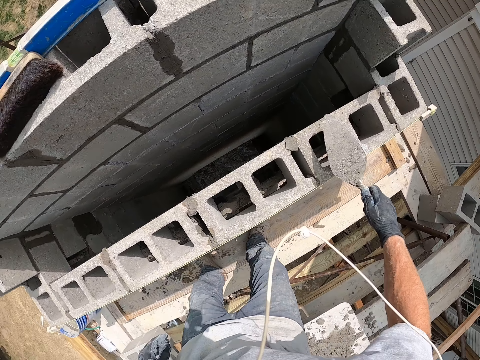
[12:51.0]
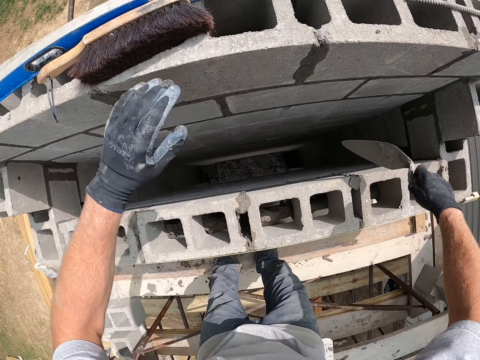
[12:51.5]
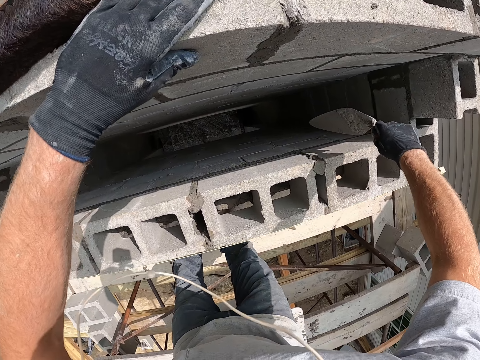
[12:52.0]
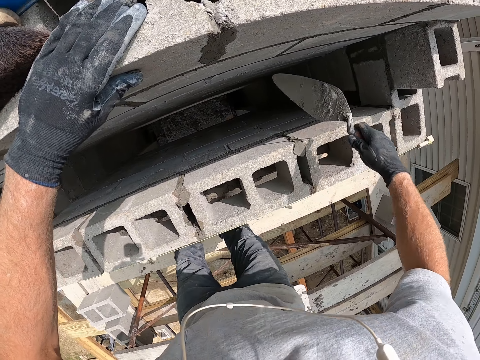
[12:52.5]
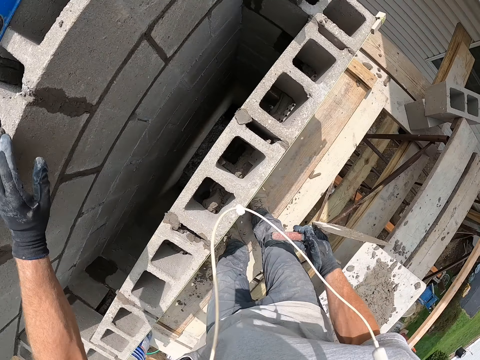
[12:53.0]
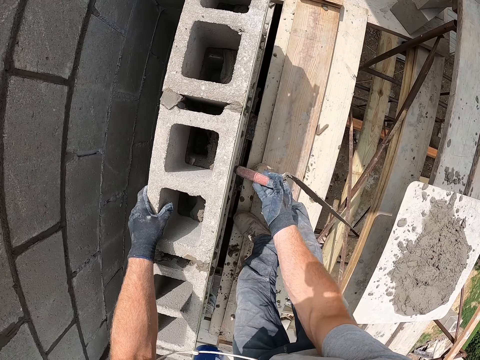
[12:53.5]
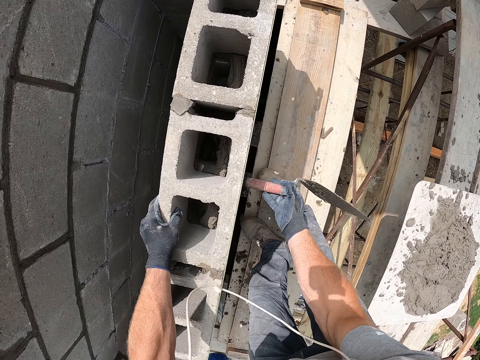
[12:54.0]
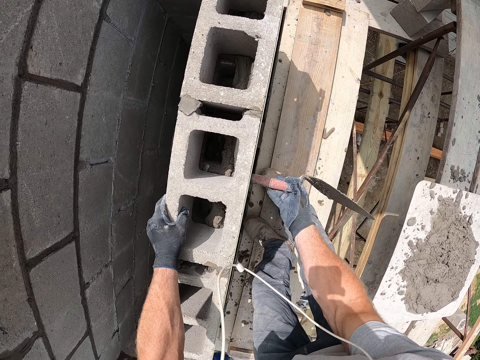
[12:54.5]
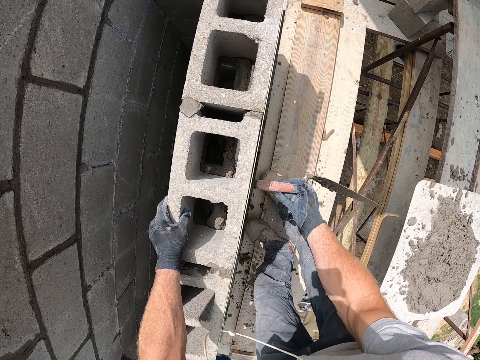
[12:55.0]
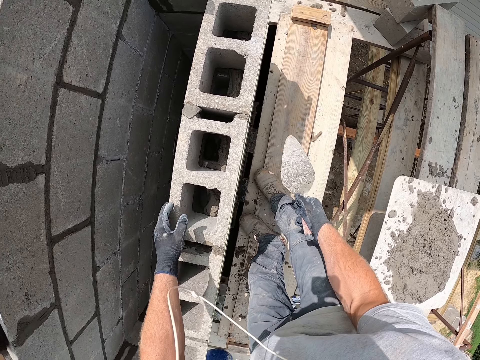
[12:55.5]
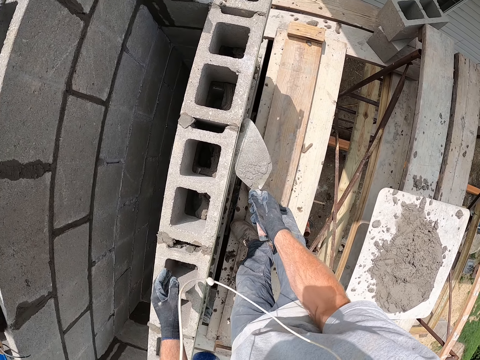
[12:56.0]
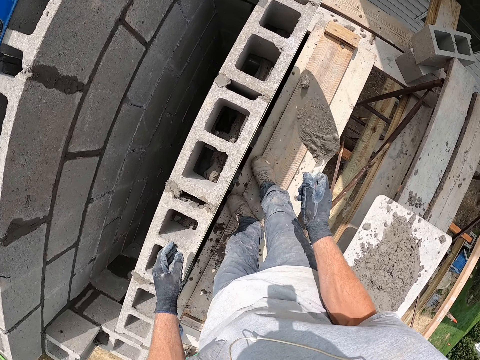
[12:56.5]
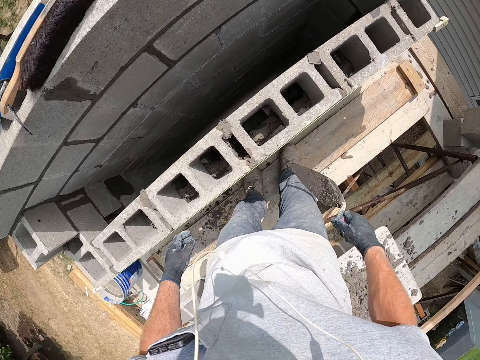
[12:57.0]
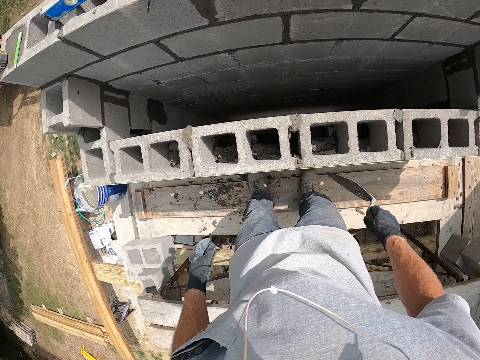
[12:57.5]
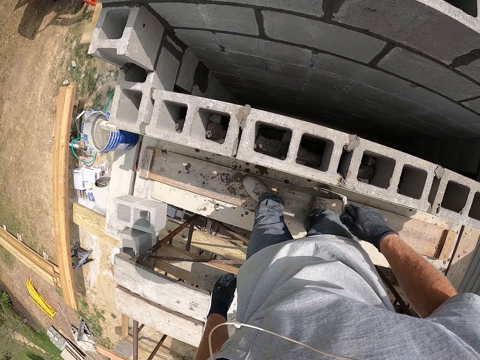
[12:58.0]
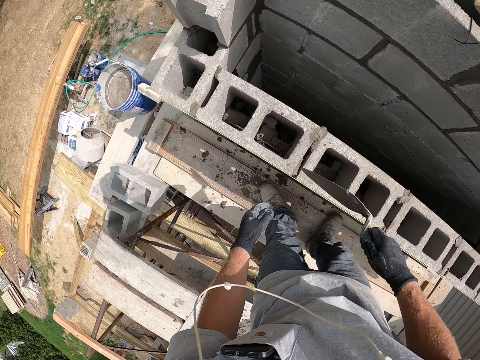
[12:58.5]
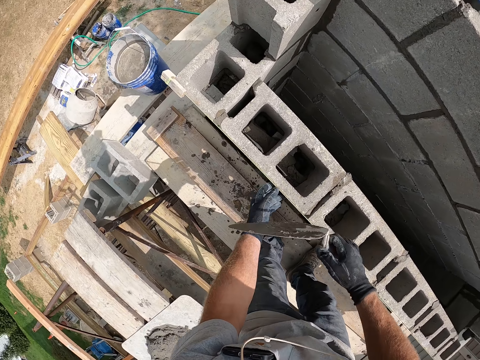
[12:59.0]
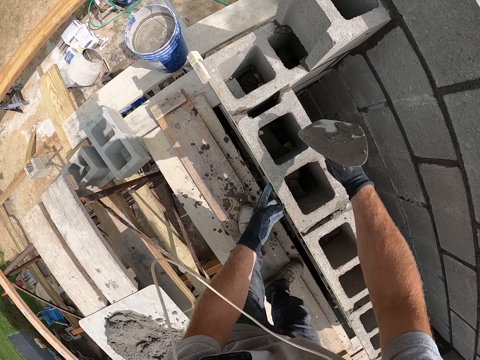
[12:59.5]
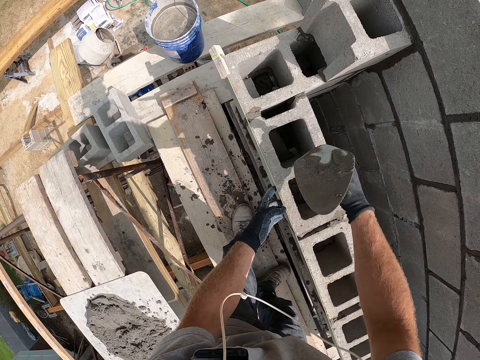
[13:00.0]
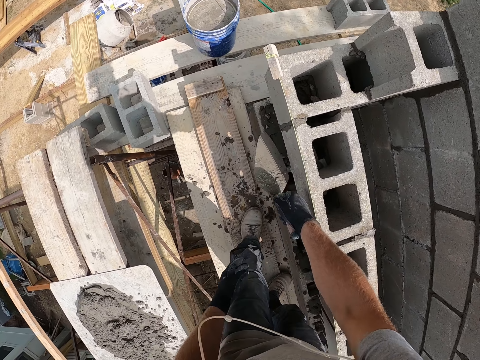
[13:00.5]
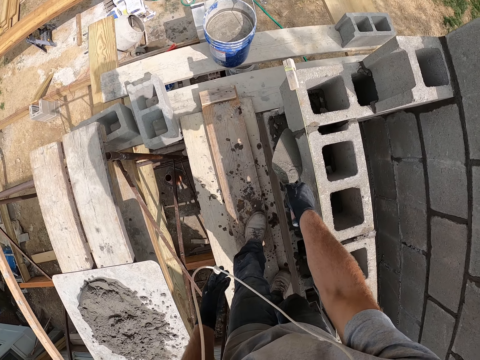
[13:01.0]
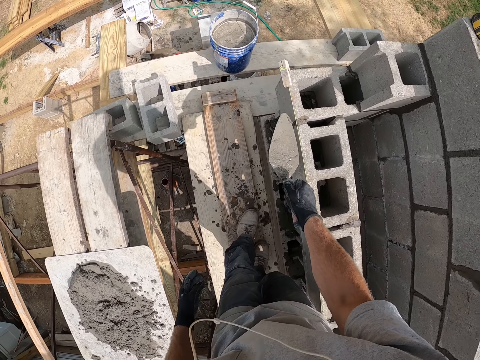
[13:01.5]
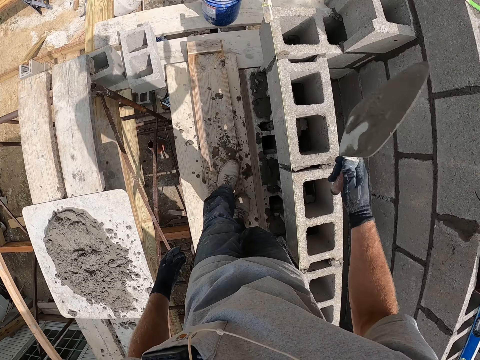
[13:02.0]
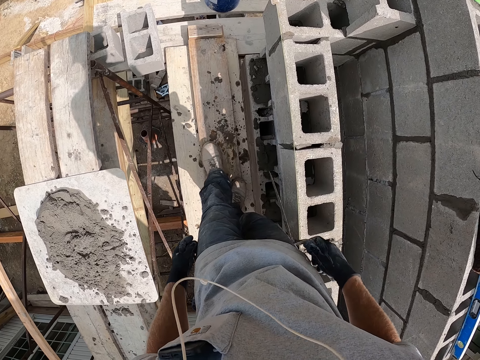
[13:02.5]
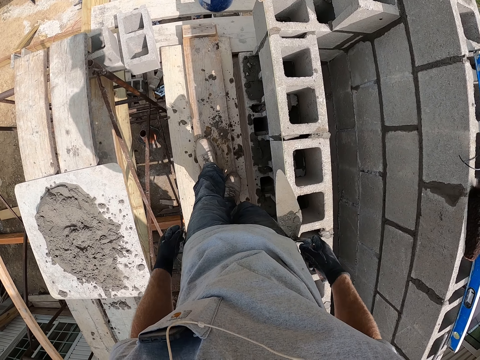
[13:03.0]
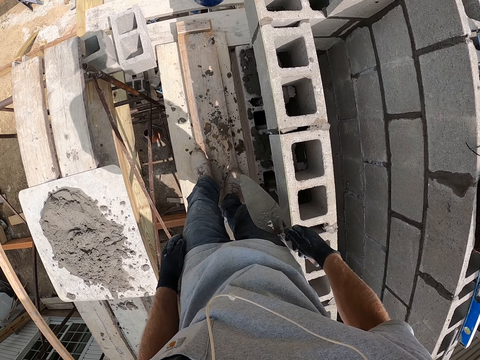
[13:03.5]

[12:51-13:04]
The camera wearer smears concrete with a trowel. They put a hand on concrete blocks. They adjust the brick with the trowel. They put a hand on the concrete blocks again. They hit a concrete block with the trowel. They scoop the cement mortar from the brick with the trowel. They drop the cement mortar on the brick. They adjust the brick with the trowel. They smear concrete with the trowel. They put a hand on the concrete block. They hit the concrete block with the trowel. They scoop the cement mortar from the brick with the trowel. They drop the cement mortar on the brick with the trowel.

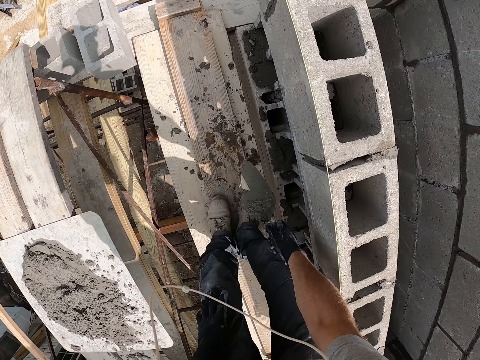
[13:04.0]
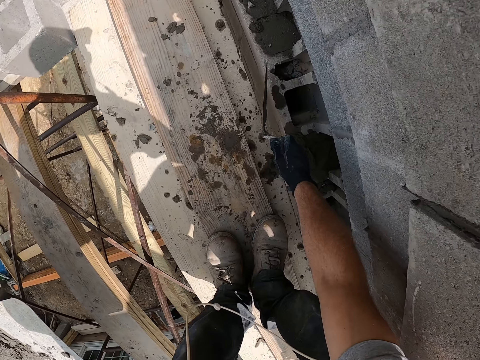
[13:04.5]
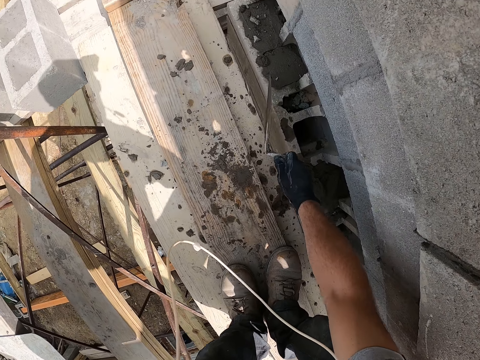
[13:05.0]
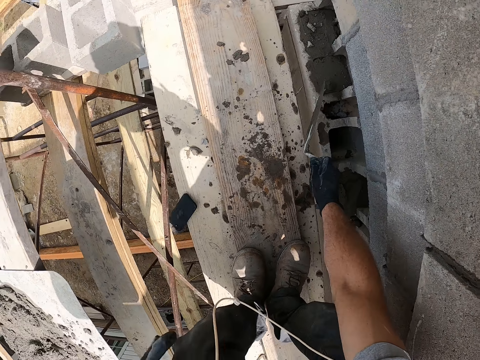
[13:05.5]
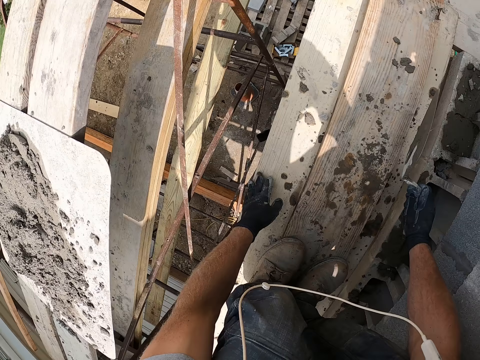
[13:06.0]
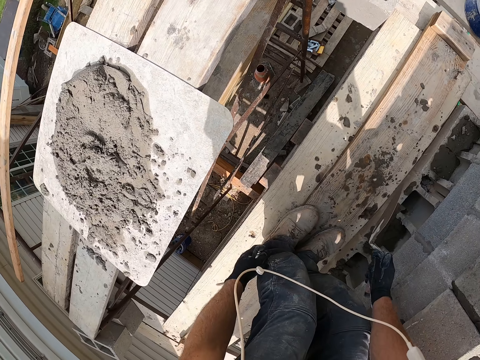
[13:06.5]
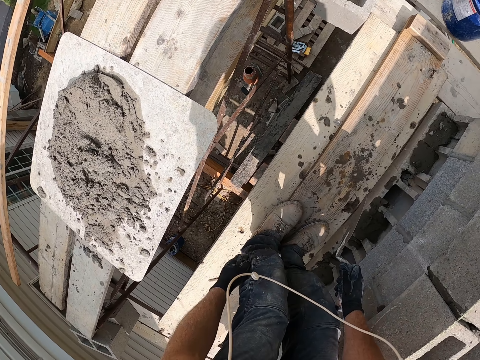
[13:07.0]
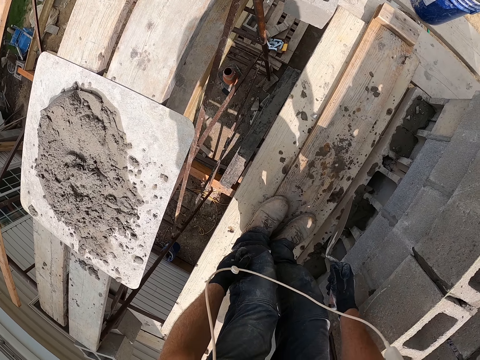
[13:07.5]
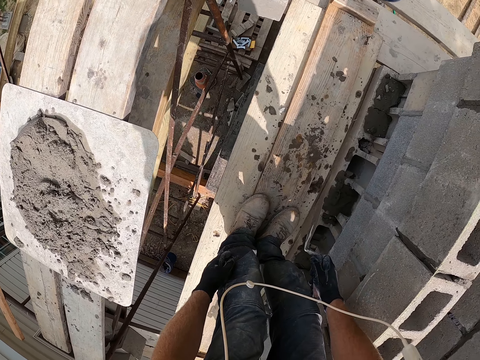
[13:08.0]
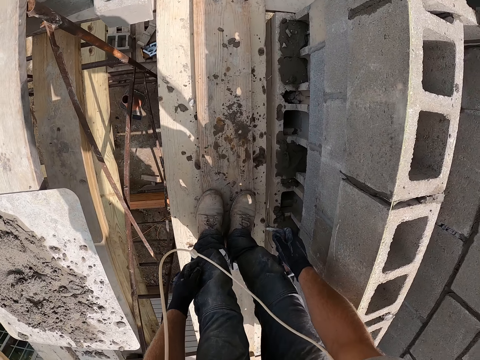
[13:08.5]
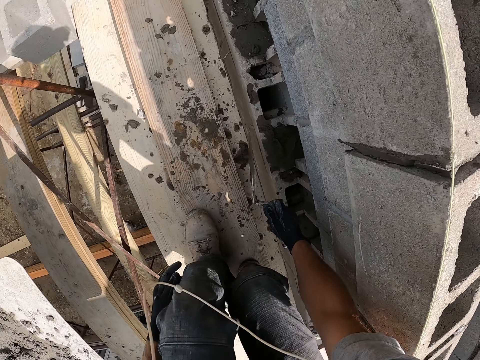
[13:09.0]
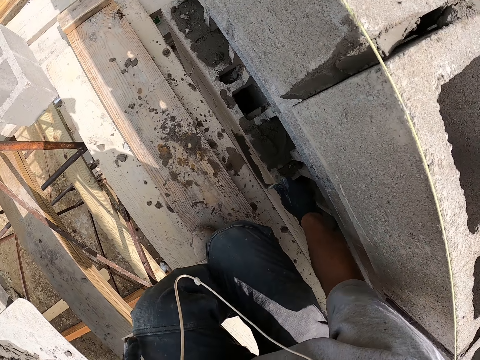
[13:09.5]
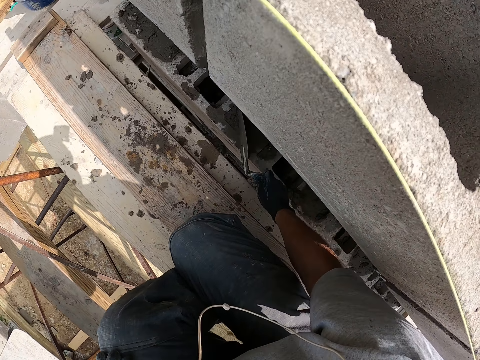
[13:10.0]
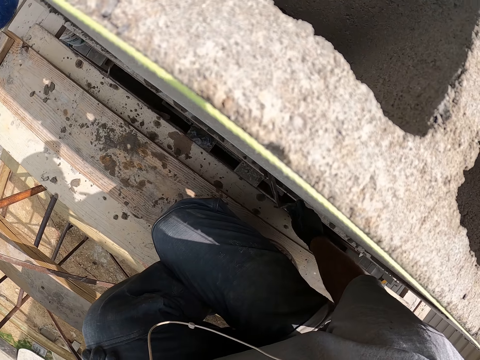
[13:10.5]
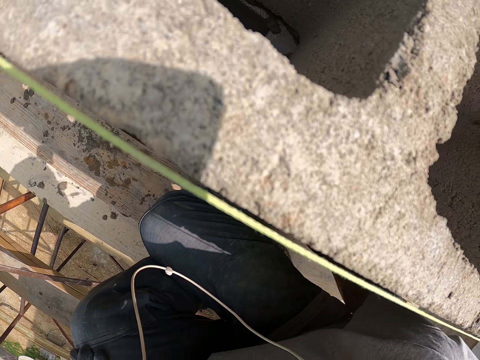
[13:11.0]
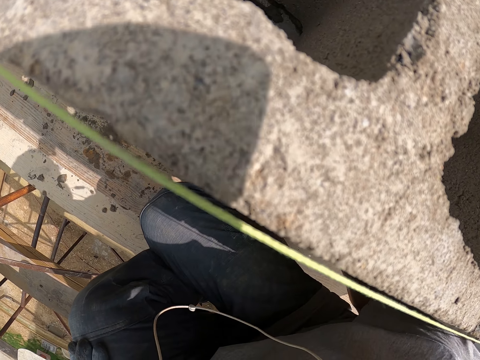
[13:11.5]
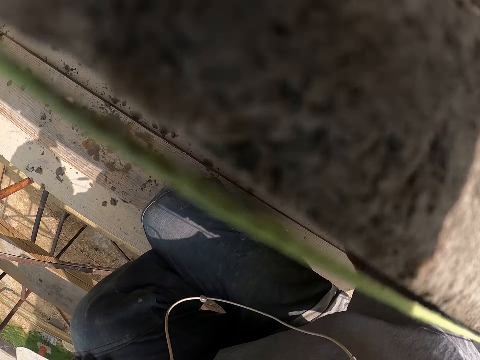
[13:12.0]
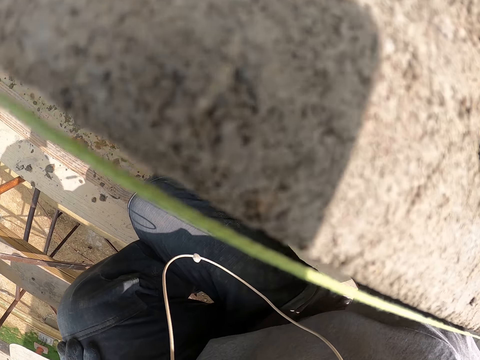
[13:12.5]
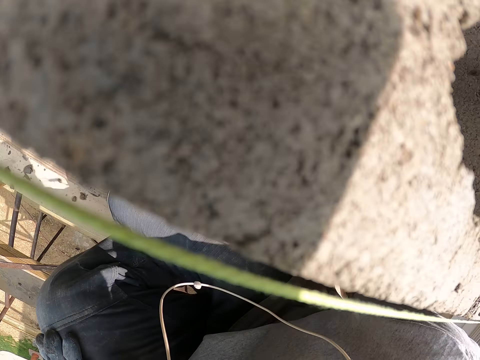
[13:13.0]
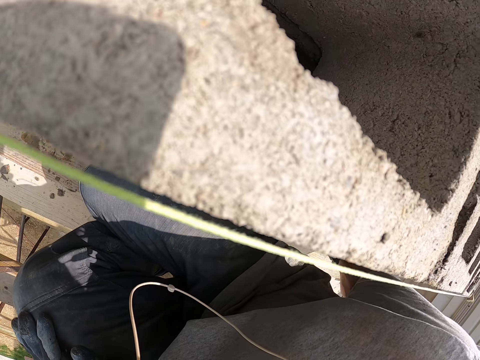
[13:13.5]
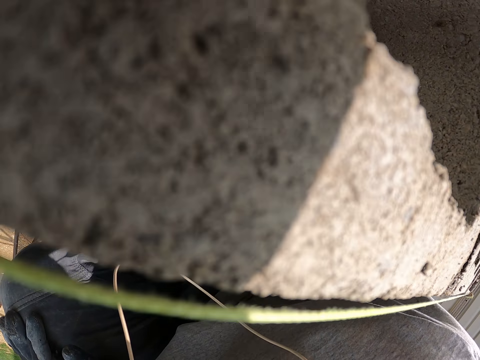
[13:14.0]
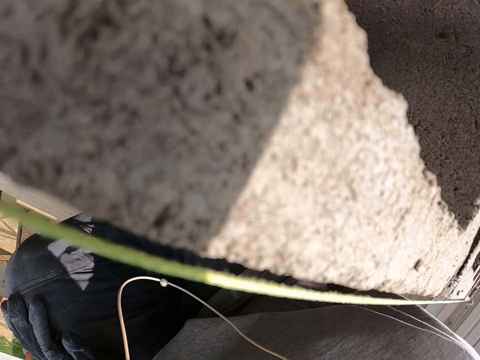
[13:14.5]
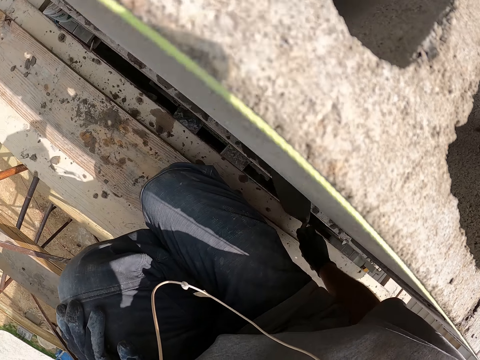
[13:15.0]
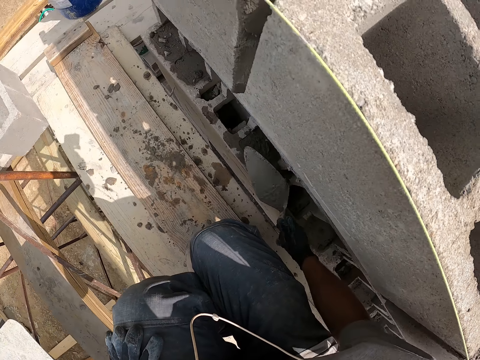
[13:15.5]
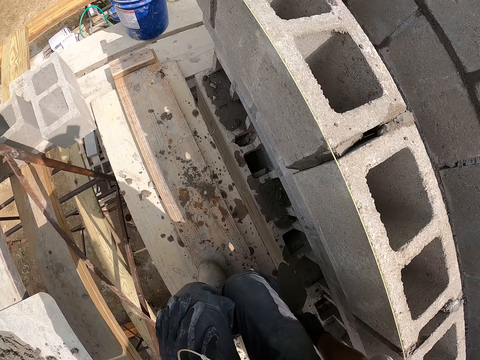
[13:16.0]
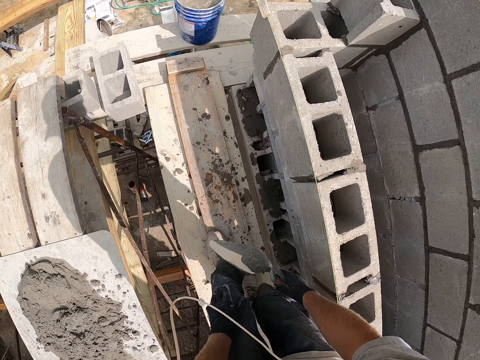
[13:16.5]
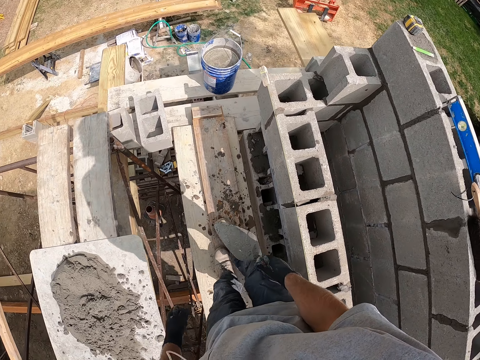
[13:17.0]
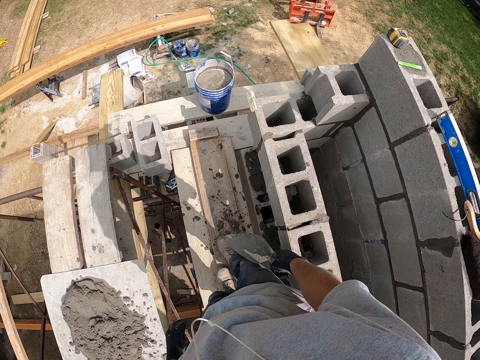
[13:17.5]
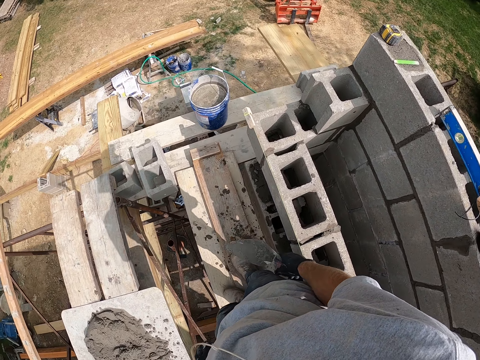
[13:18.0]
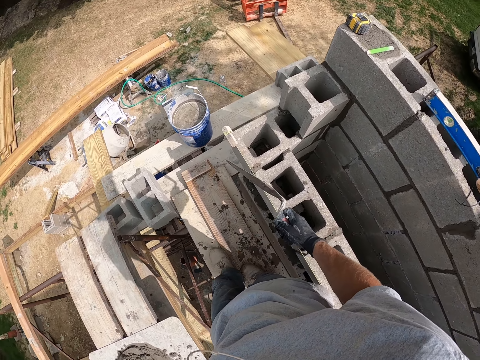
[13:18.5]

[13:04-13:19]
The camera wearer scoops the cement mortar or concrete from the floor with the trowel. He scratches concrete with the trowel. He drops his phone. He puts a hand on a piece of wood. He squats down. He squats. He wipes concrete from the piece of wood with the trowel. He moves the trowel. He looks at the concrete block. He stands up.
